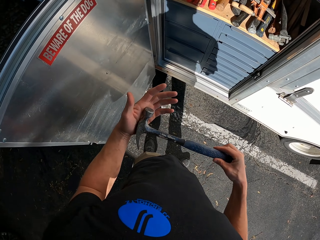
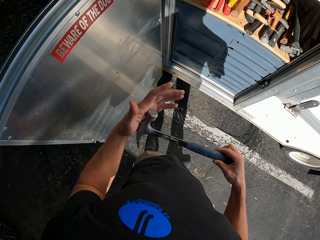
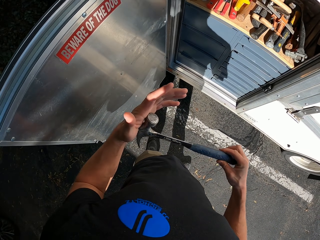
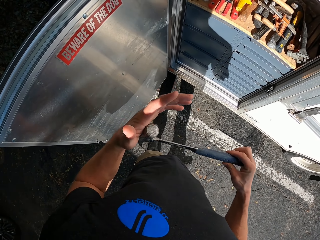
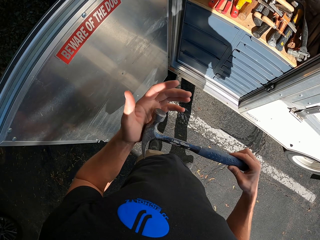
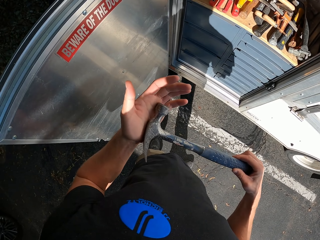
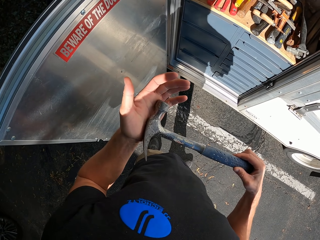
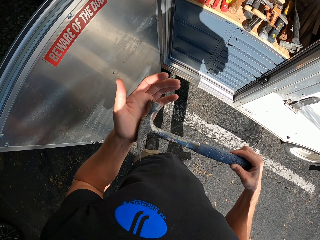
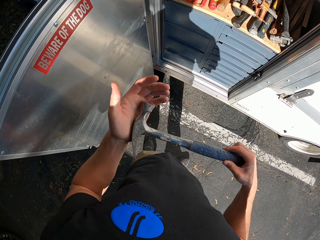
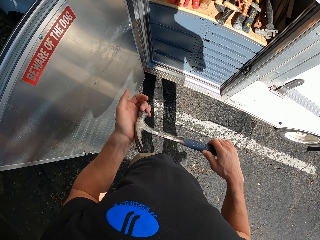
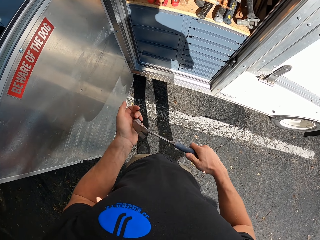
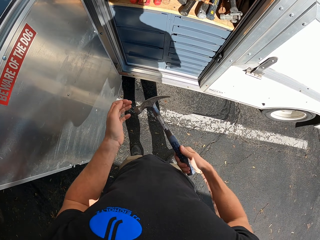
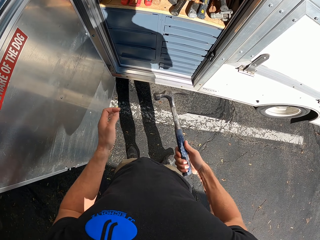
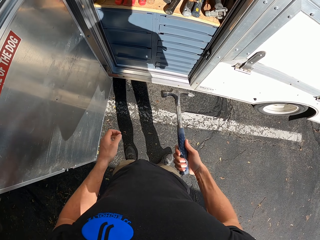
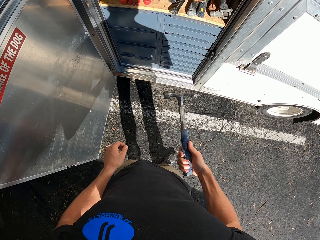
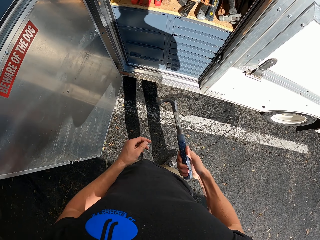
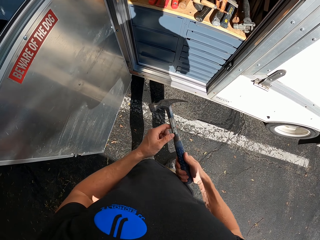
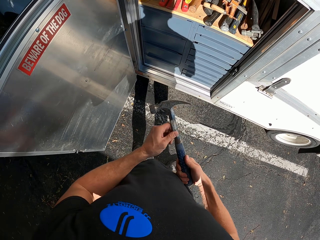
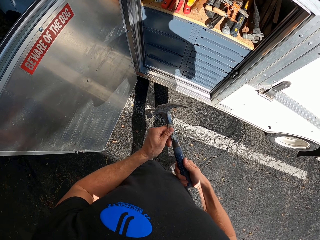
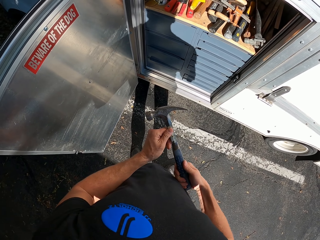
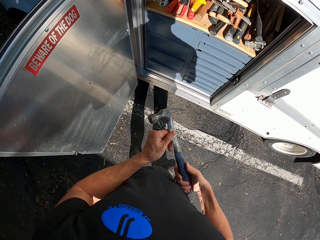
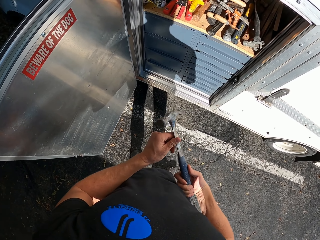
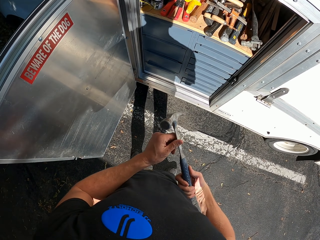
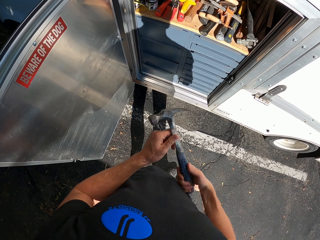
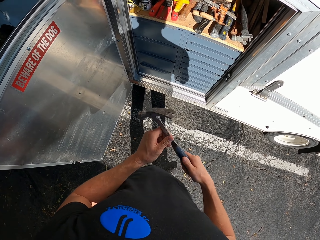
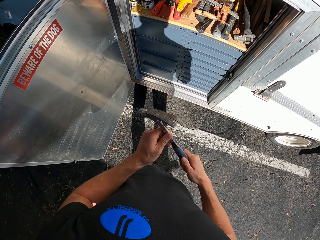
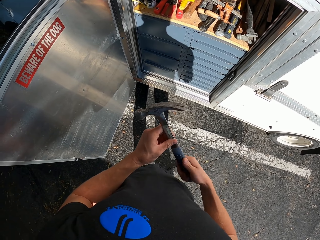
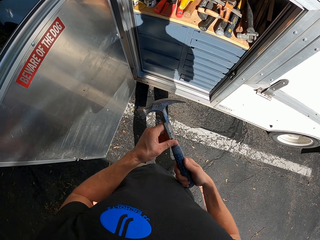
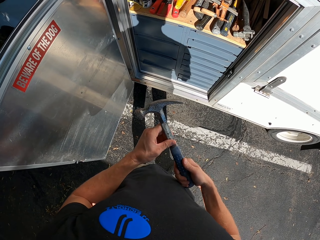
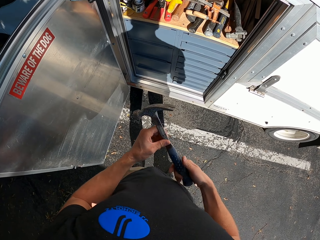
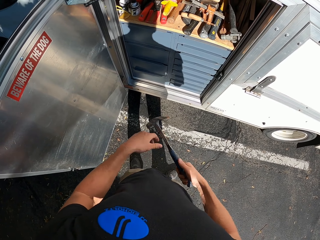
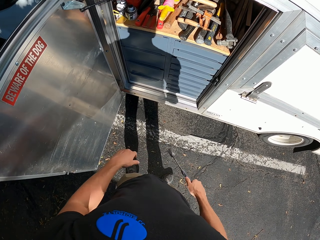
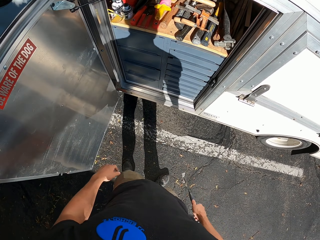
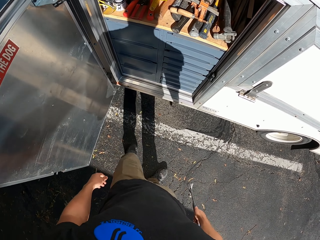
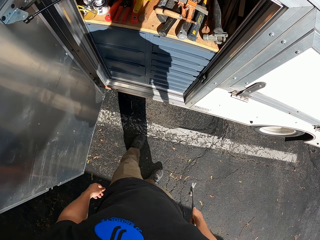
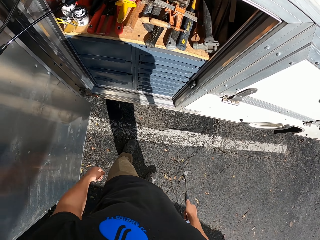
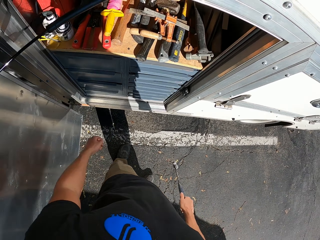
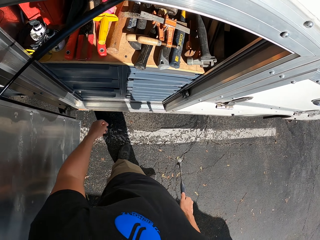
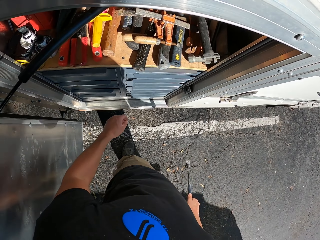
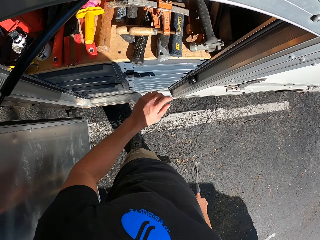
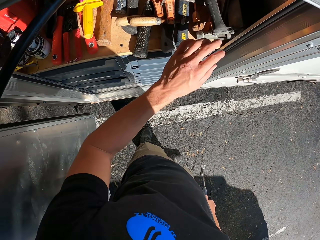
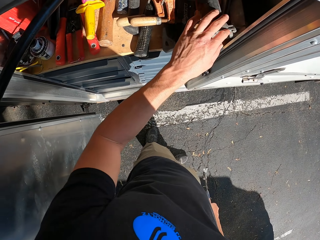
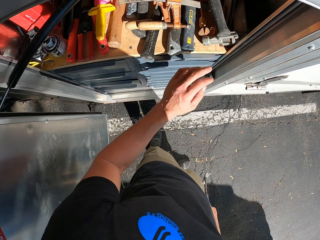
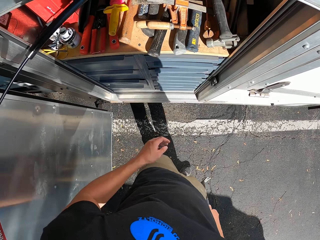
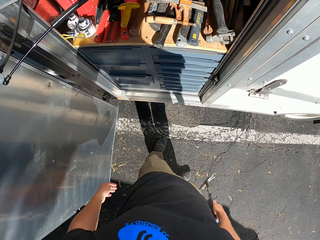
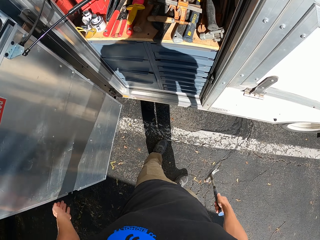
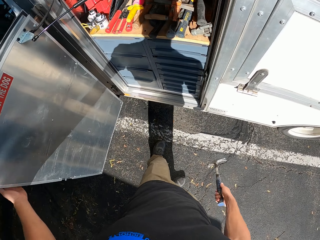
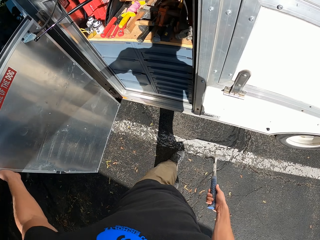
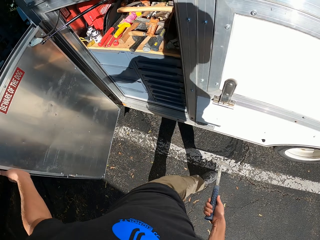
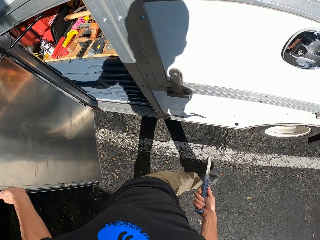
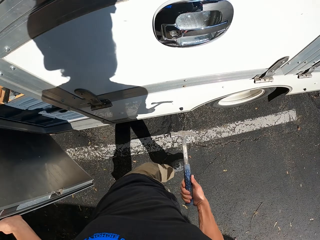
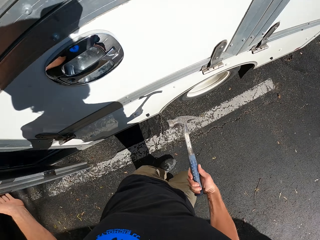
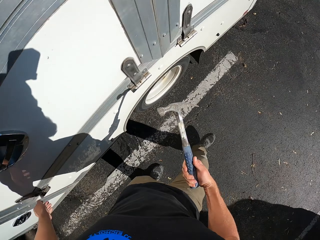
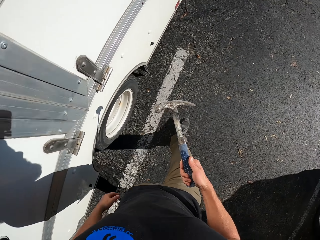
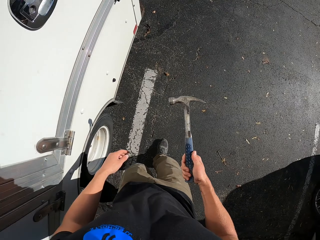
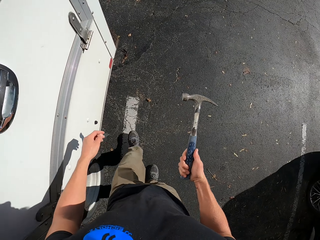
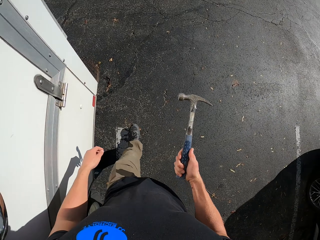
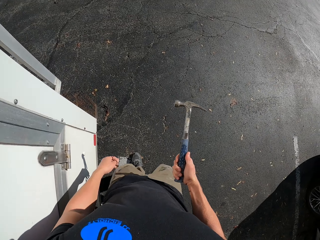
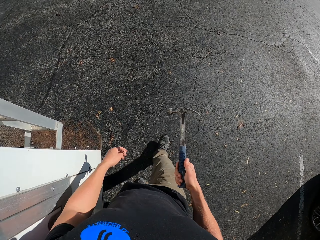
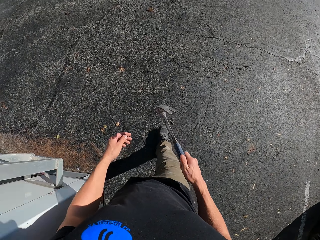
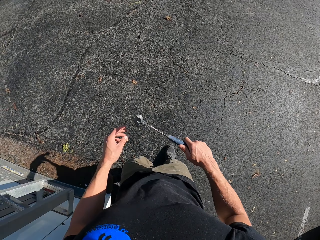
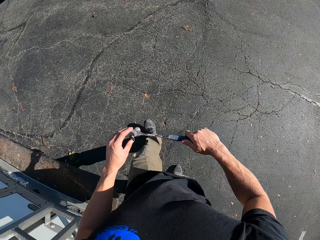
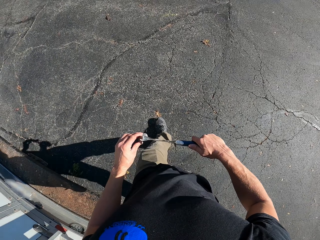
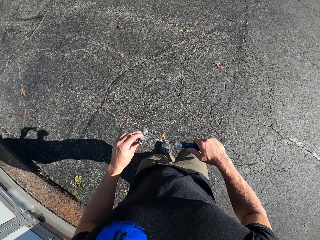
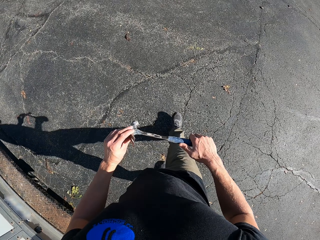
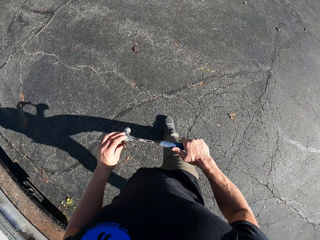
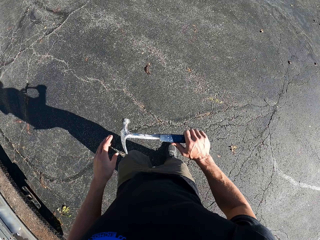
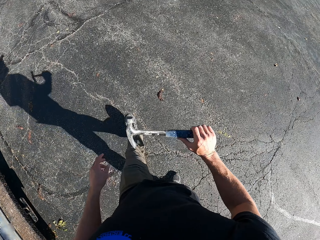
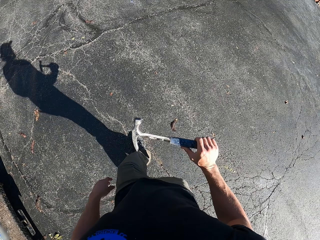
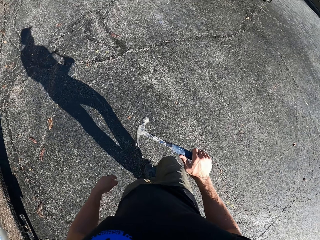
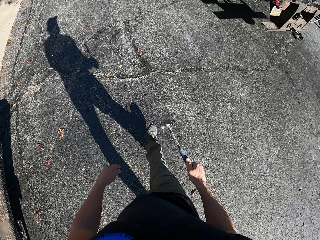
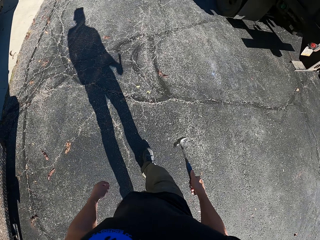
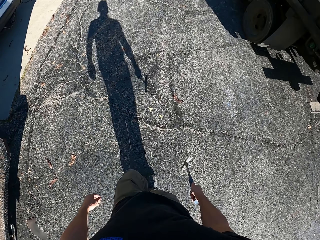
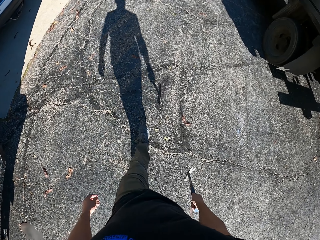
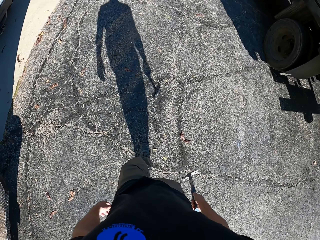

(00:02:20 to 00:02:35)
The camera wearer looks around the caravans store. They close the caravans store. They walk around the compound. They adjust the hammer.

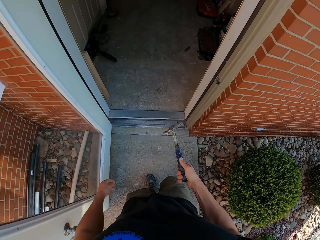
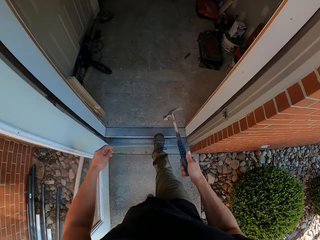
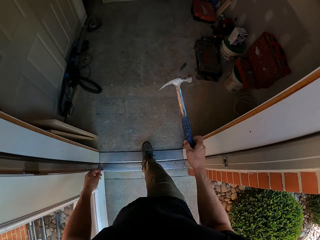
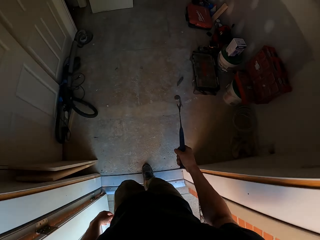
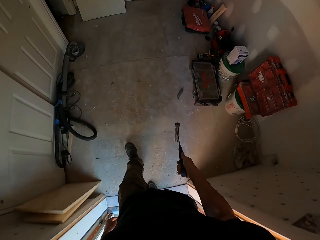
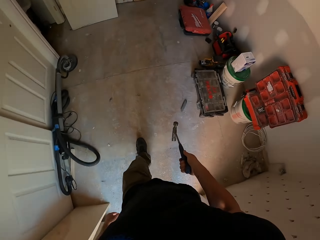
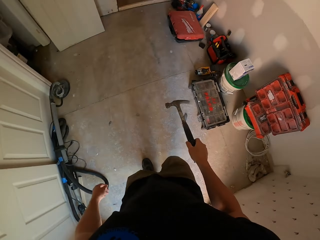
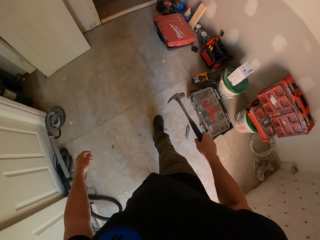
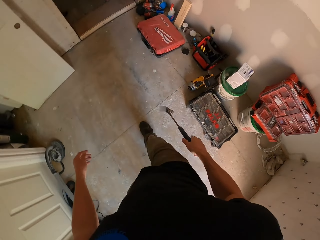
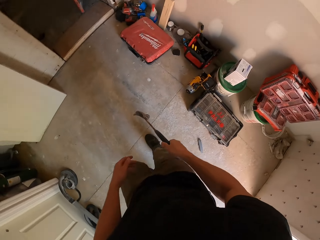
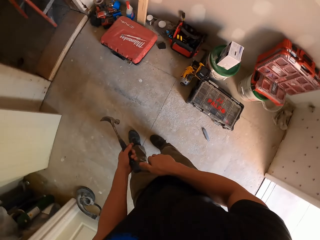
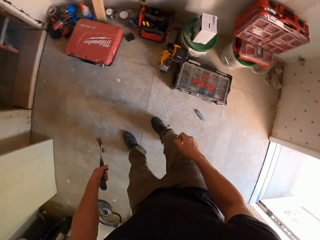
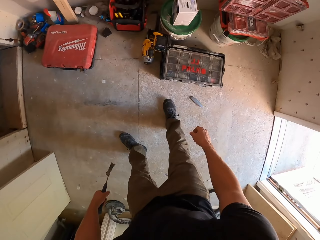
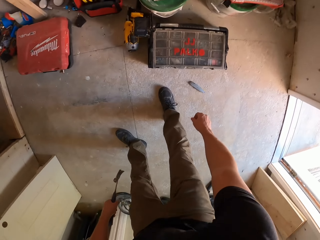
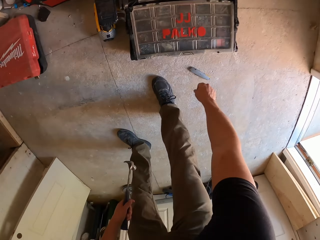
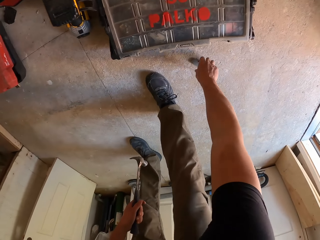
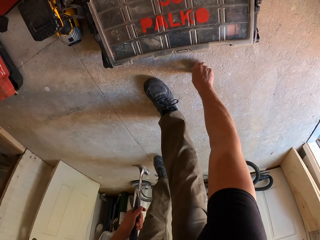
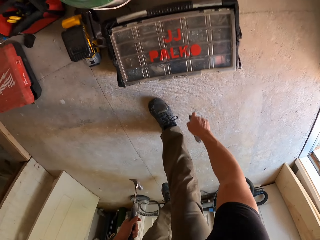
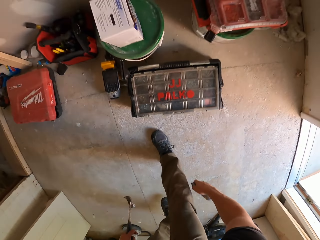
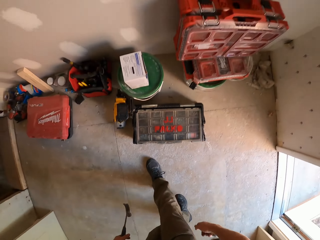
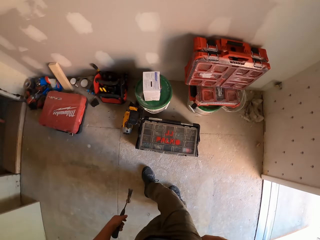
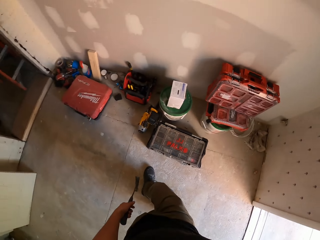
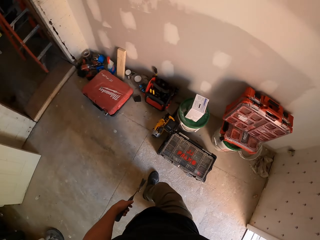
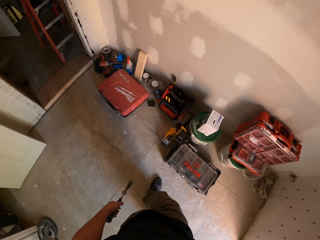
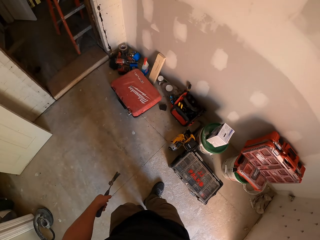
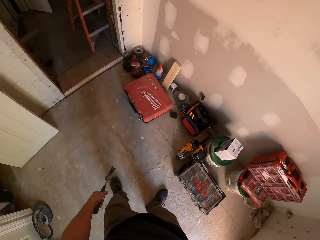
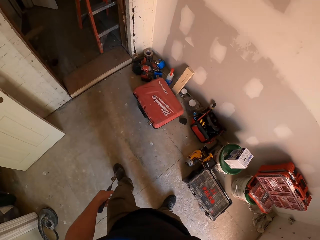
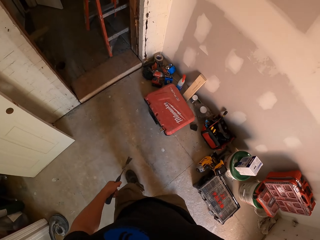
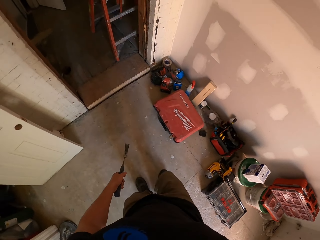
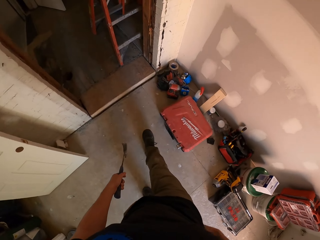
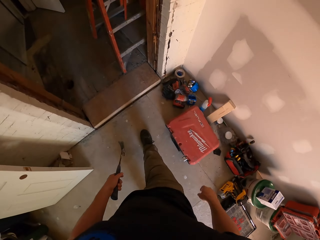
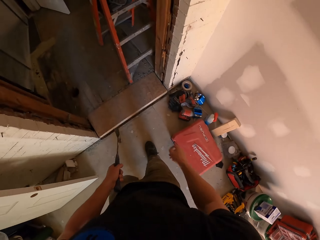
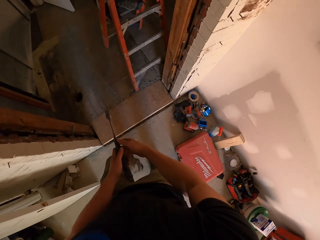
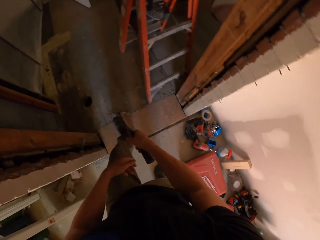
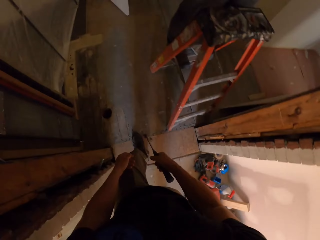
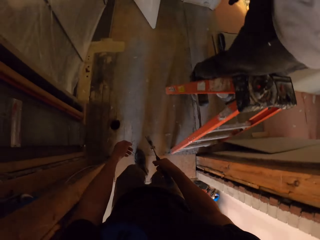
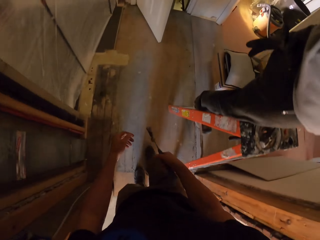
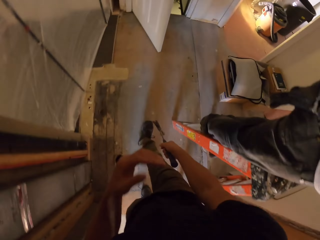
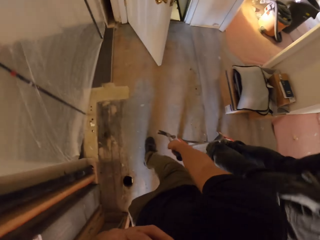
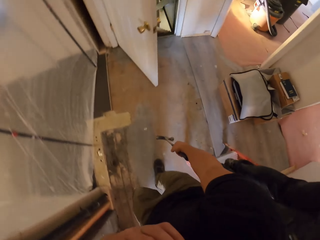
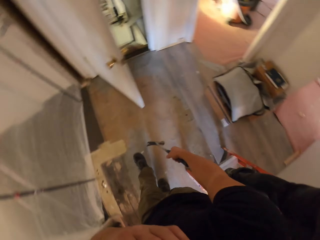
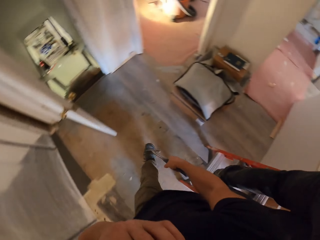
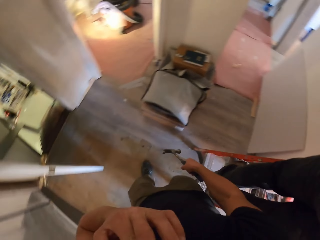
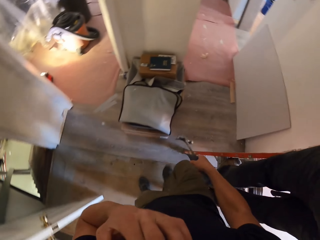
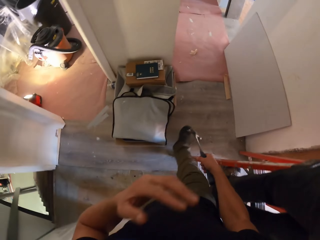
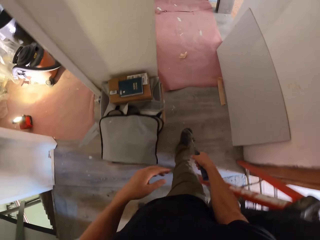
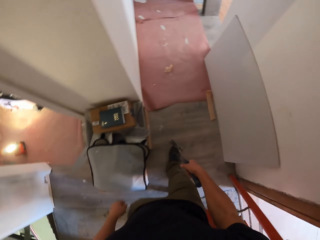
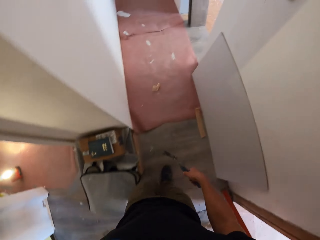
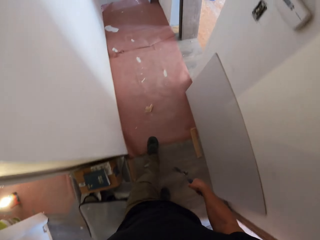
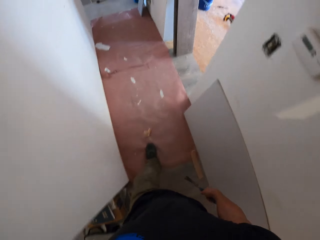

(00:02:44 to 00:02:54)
The camera wearer walks into the house. They transfer the hammer to the left hand. They pick up something on the floor. They put the nail can. They walk around in the house. They transfer the hammer to the right hand.
